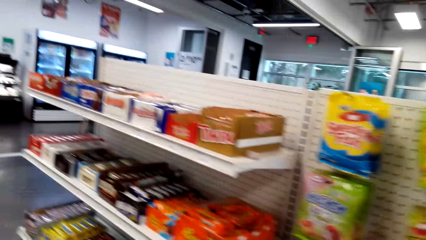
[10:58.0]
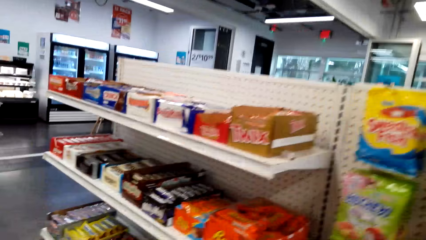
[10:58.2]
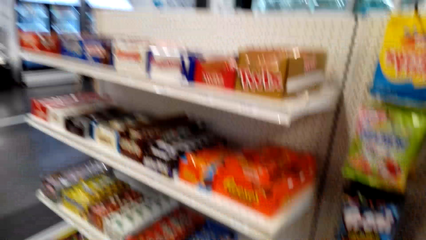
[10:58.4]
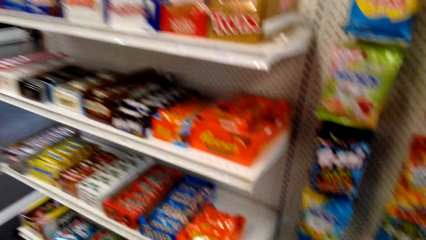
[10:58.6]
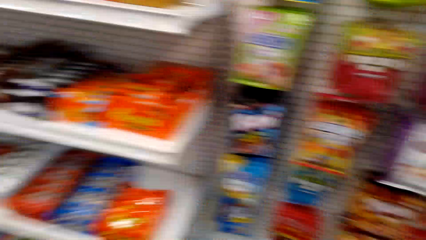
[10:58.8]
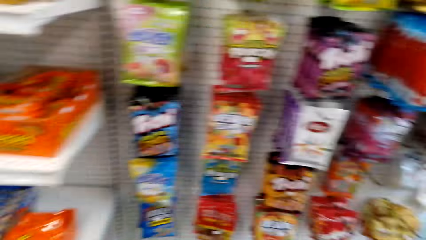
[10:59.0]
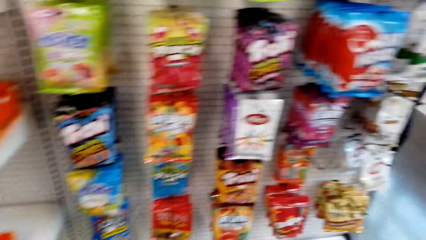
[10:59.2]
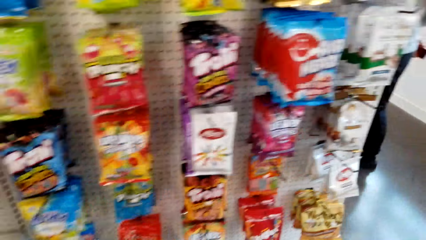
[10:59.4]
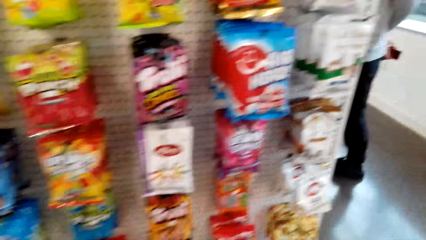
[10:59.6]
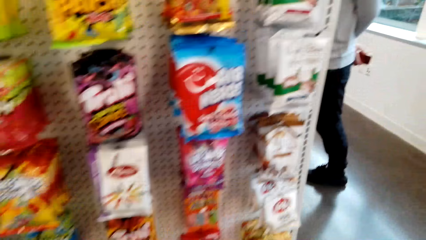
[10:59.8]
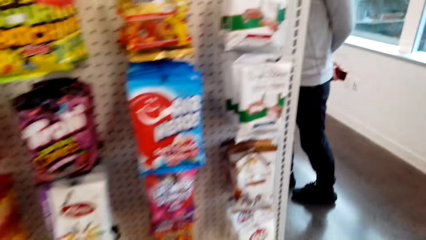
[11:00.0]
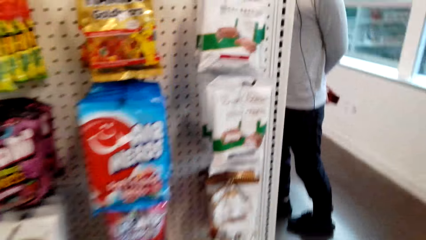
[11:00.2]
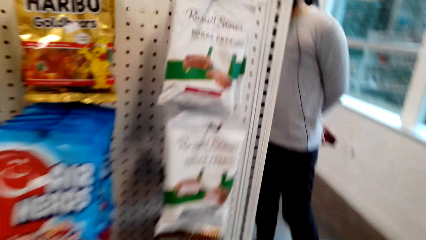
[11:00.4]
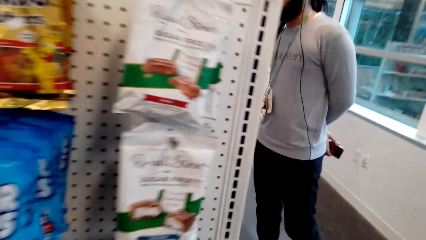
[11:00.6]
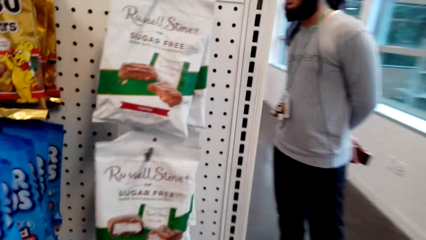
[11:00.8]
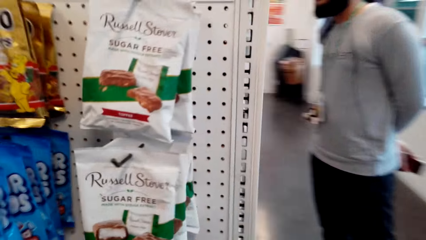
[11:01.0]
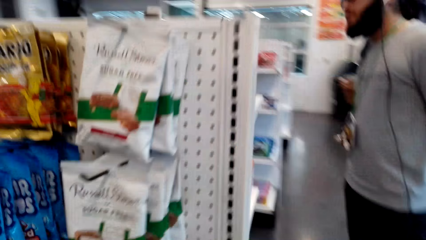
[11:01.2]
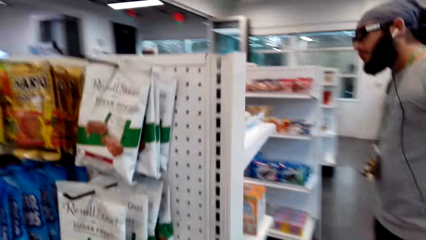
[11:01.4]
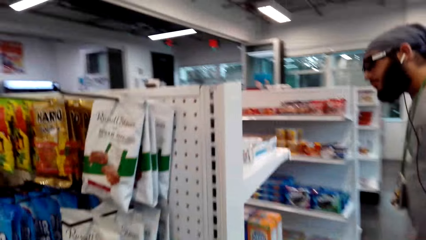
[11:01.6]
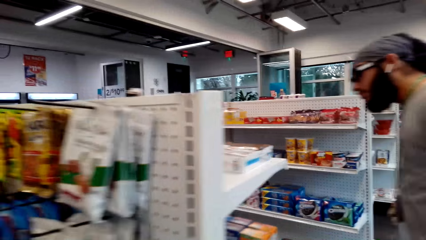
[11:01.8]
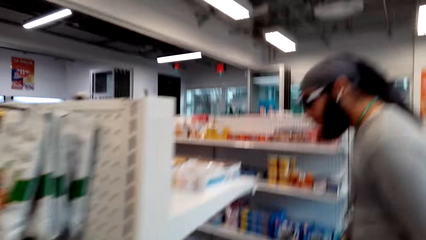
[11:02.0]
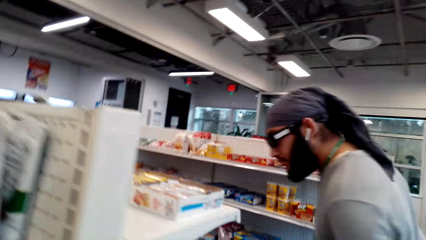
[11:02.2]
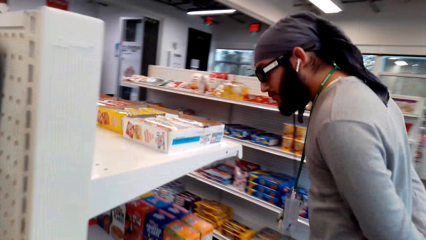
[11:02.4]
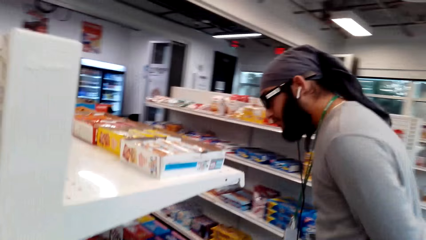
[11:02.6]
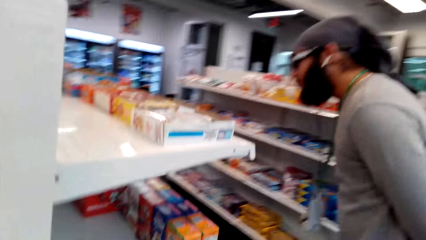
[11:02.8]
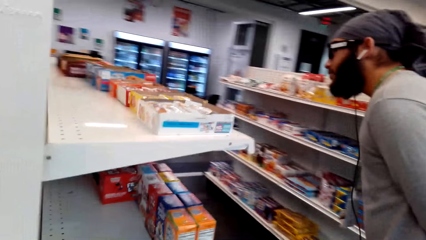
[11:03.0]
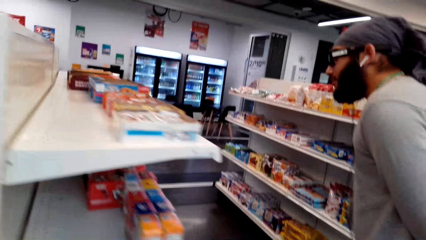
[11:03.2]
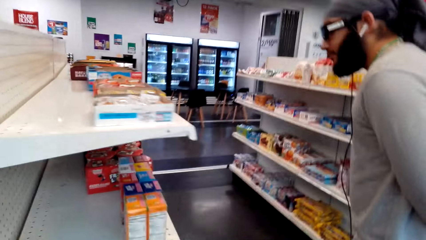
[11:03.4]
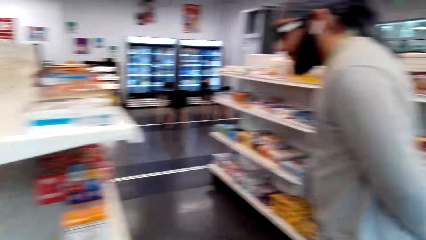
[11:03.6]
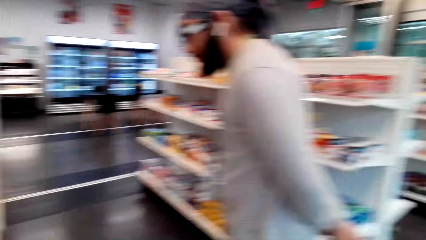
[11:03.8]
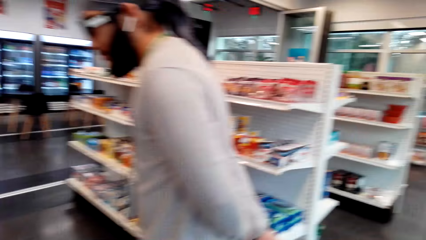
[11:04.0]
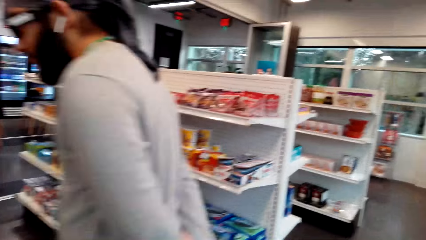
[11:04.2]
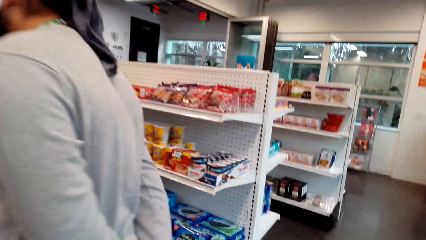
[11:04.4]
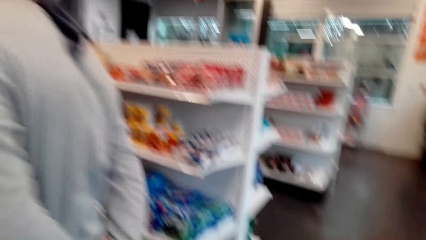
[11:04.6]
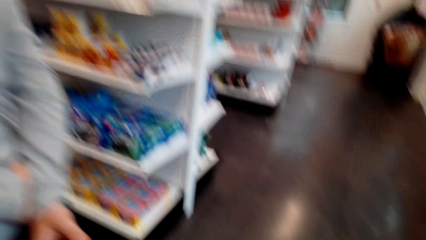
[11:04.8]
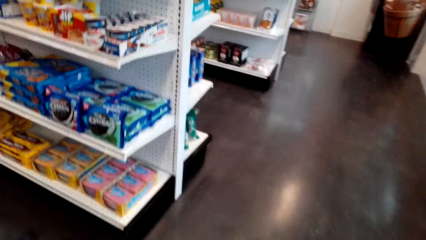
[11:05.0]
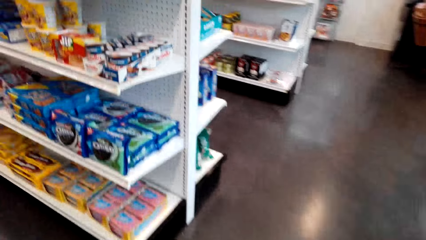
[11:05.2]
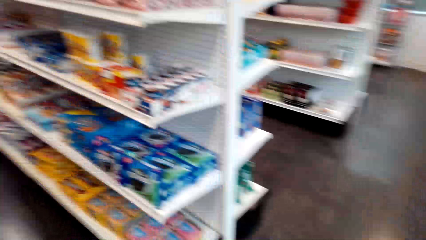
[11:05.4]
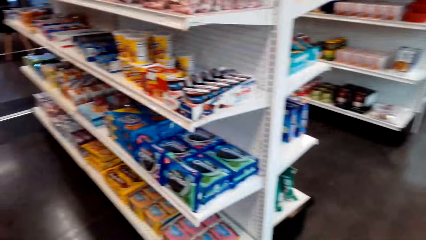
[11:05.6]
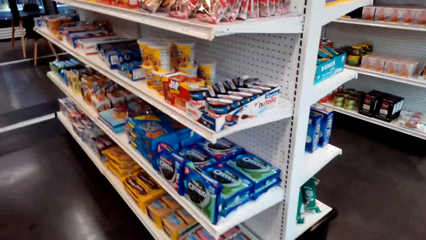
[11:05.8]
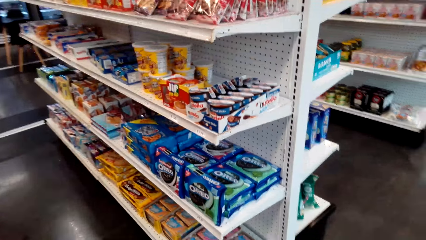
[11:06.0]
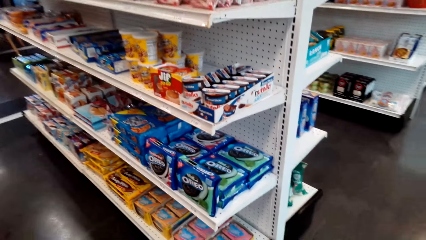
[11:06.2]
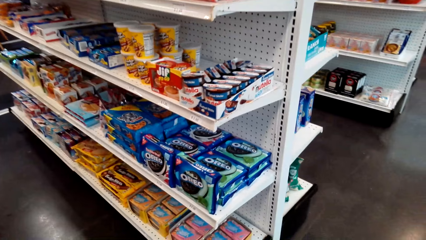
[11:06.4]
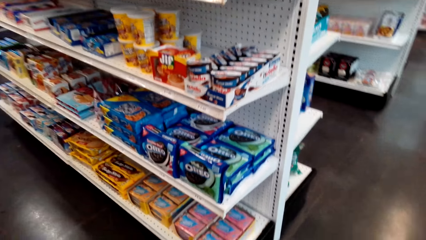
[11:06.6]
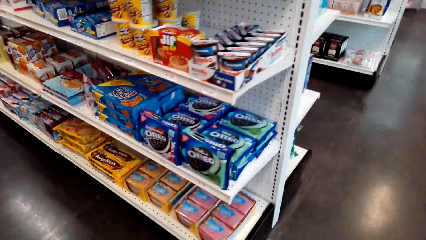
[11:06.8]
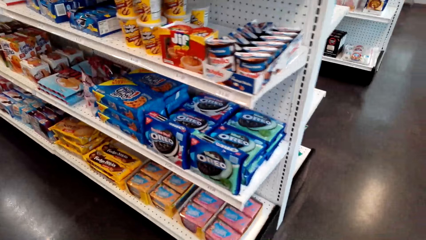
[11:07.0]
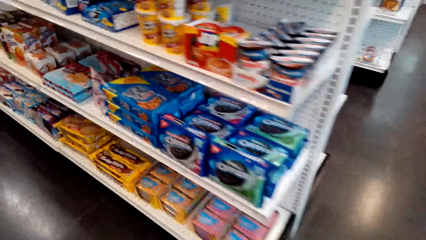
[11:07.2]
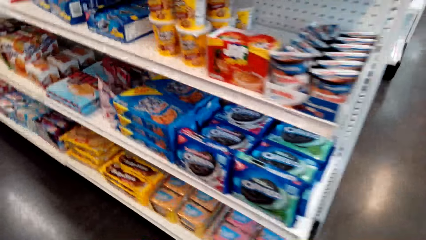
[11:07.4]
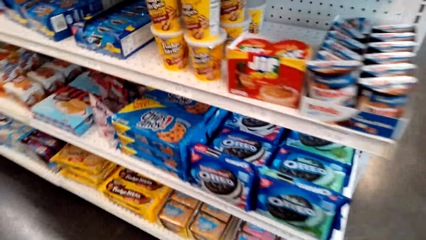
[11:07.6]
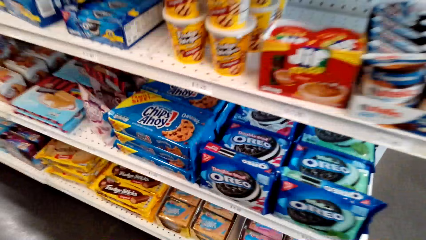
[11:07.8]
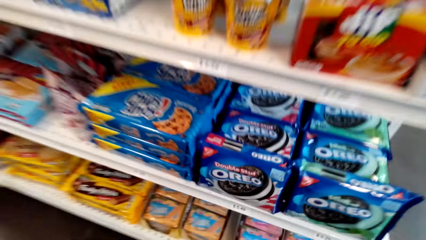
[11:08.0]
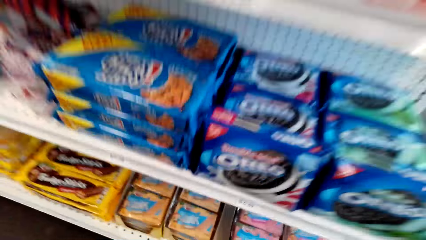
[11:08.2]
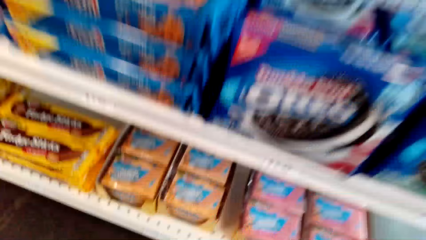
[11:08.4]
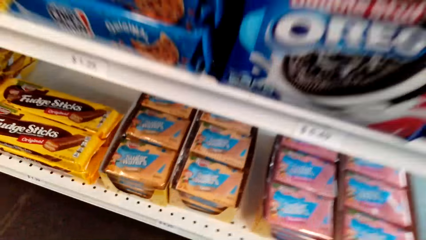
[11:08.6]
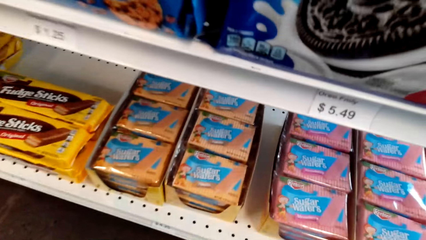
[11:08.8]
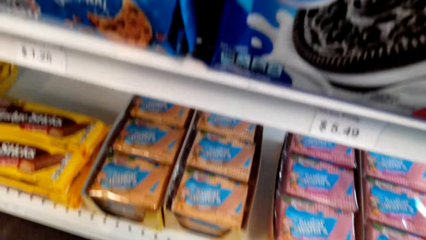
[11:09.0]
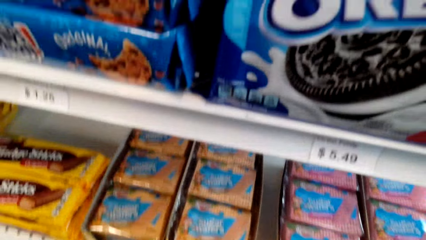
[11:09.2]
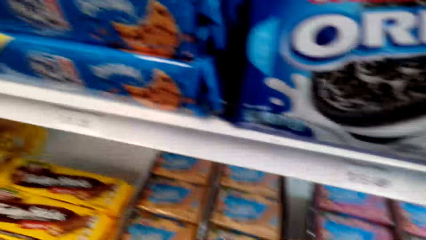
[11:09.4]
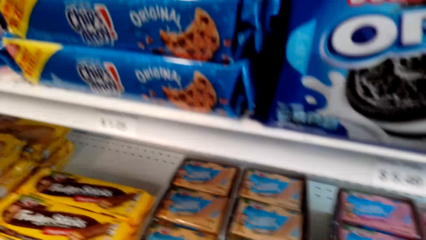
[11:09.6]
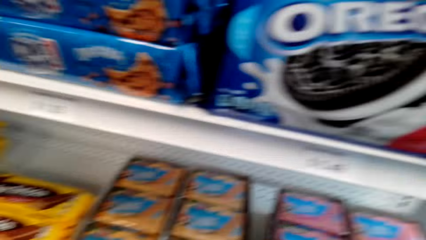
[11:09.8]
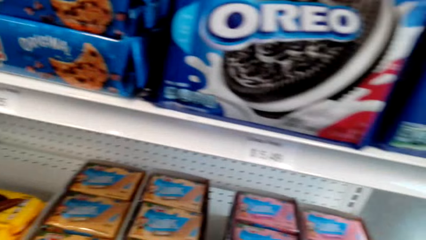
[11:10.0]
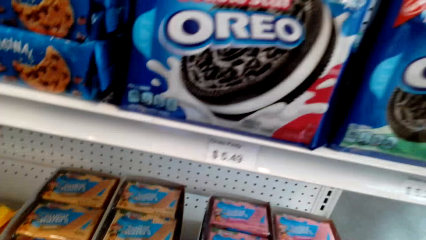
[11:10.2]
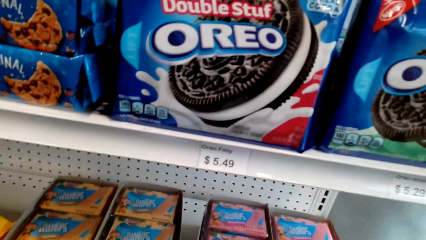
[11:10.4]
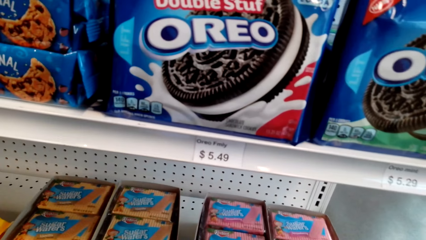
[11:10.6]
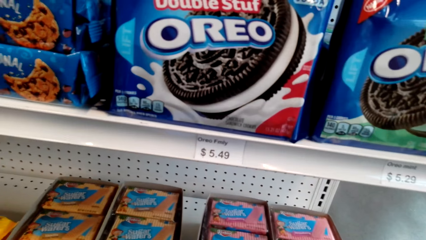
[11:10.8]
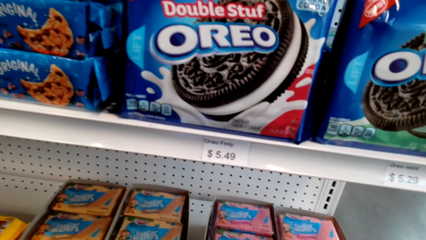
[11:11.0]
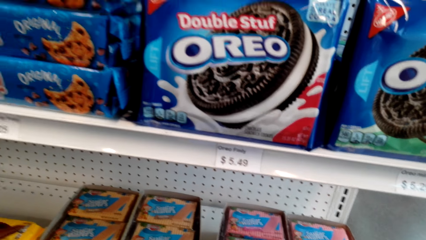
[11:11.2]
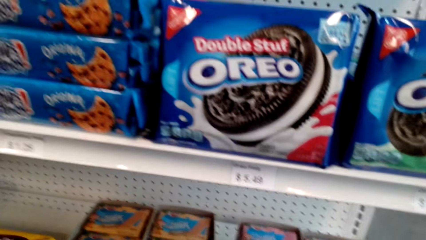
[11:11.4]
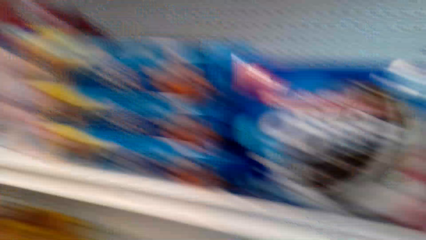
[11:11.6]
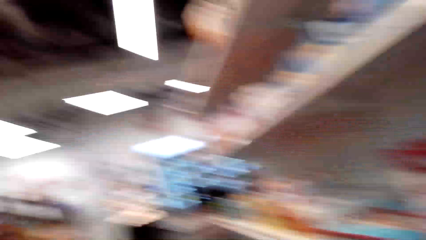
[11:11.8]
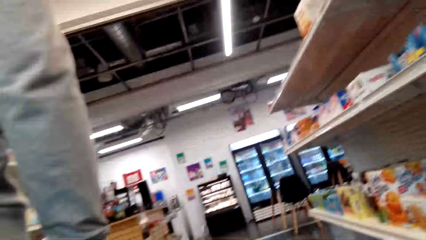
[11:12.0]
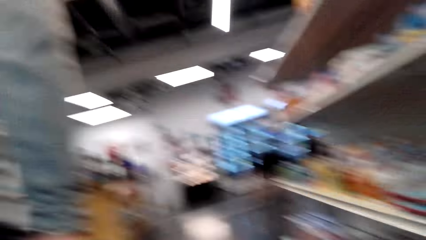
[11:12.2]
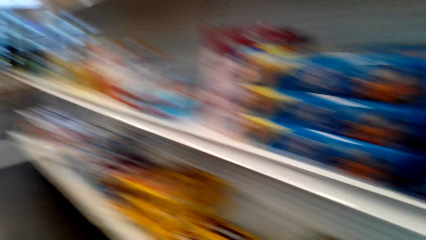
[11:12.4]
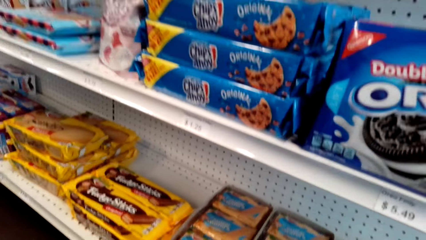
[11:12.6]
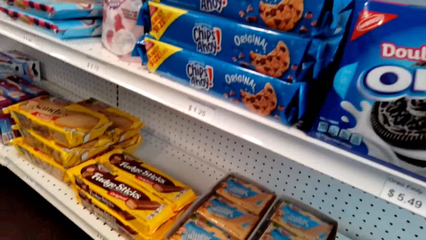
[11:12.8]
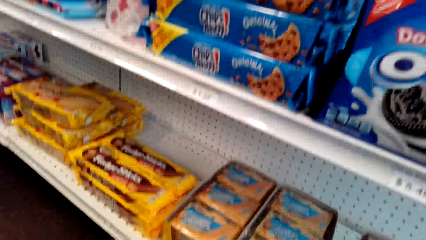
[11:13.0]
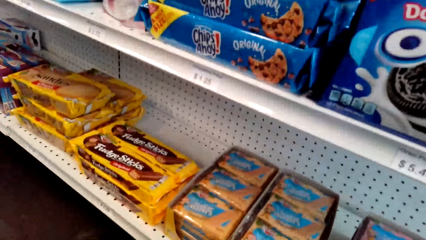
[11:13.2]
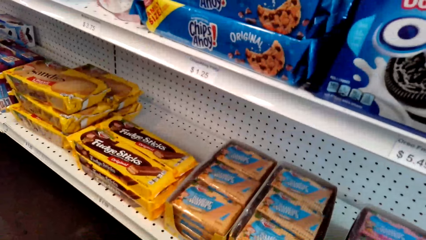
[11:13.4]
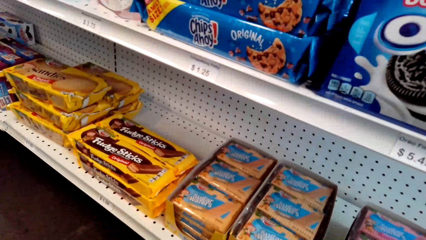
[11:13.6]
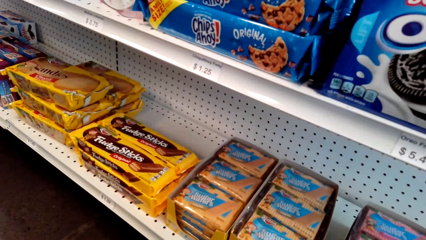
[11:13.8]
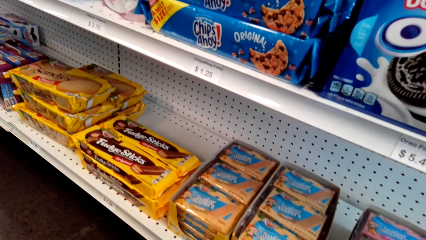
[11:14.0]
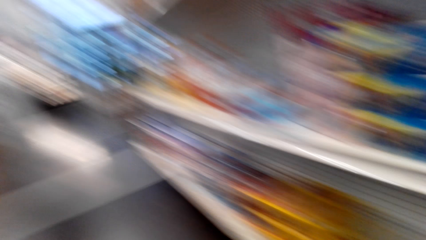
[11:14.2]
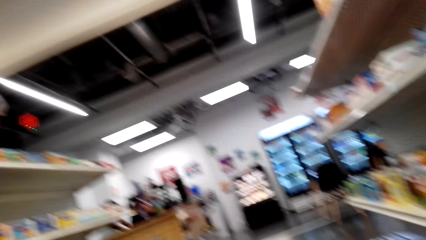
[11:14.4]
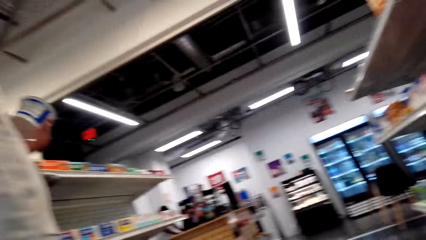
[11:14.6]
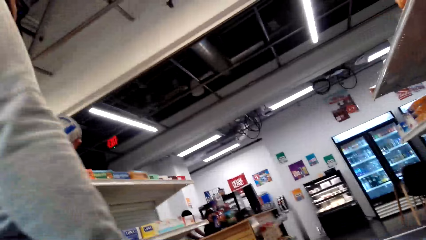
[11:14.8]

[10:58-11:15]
The camera wearer walks across the house. They look around.
